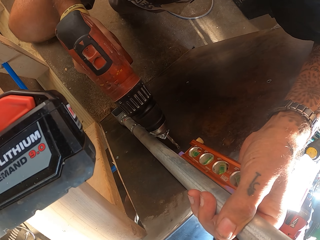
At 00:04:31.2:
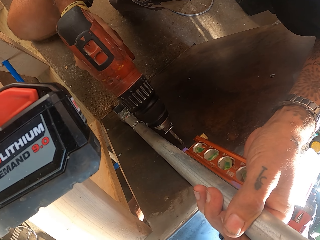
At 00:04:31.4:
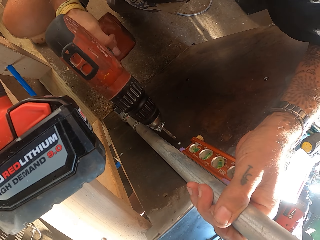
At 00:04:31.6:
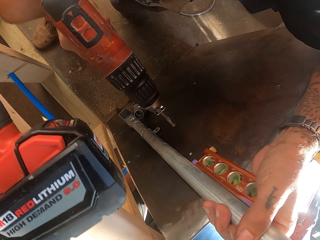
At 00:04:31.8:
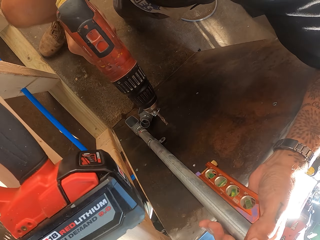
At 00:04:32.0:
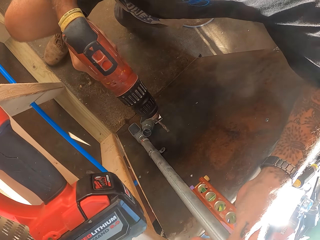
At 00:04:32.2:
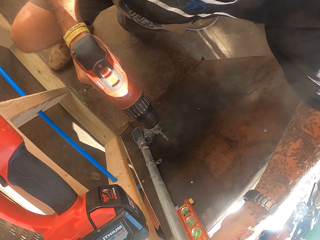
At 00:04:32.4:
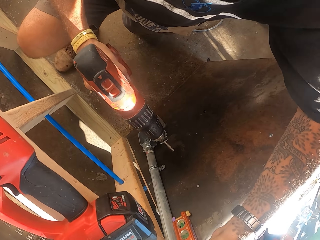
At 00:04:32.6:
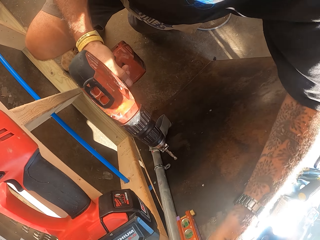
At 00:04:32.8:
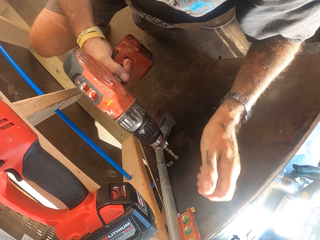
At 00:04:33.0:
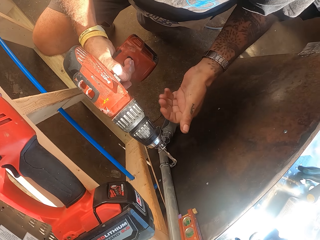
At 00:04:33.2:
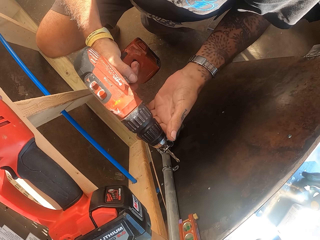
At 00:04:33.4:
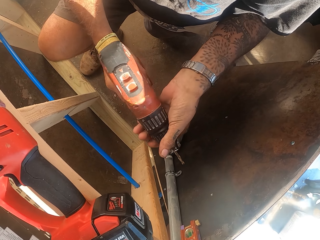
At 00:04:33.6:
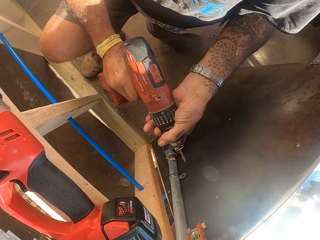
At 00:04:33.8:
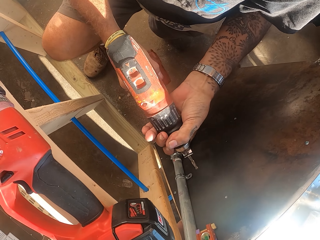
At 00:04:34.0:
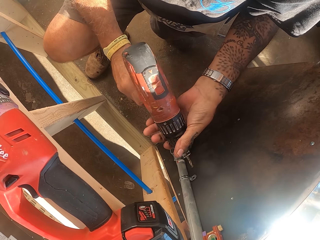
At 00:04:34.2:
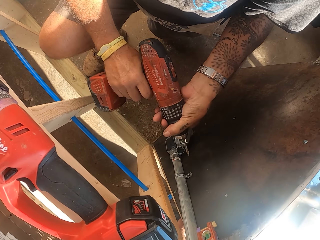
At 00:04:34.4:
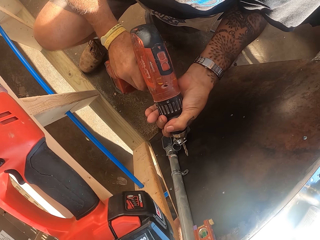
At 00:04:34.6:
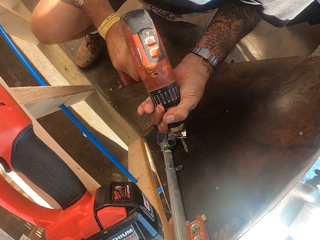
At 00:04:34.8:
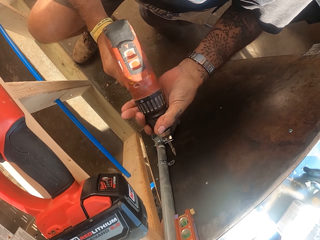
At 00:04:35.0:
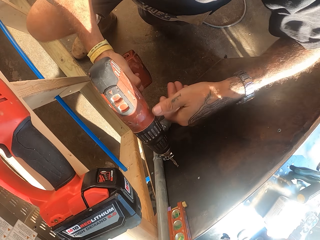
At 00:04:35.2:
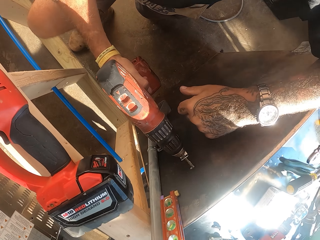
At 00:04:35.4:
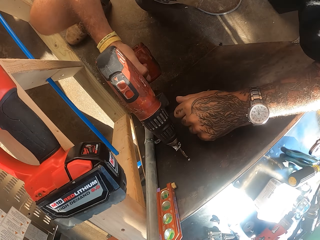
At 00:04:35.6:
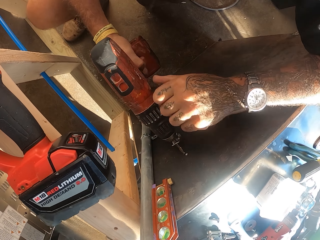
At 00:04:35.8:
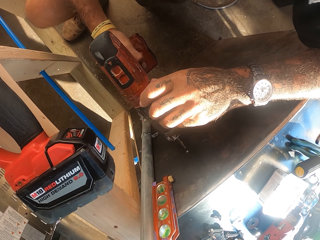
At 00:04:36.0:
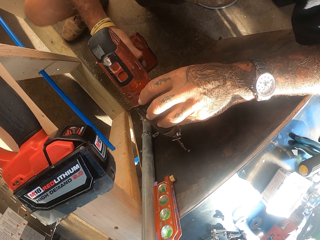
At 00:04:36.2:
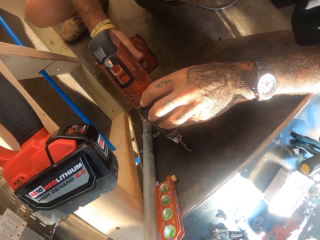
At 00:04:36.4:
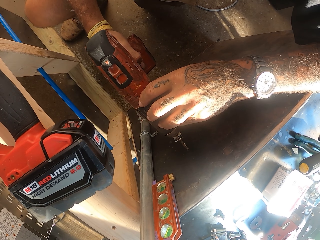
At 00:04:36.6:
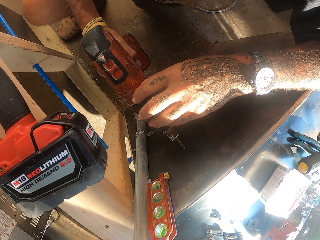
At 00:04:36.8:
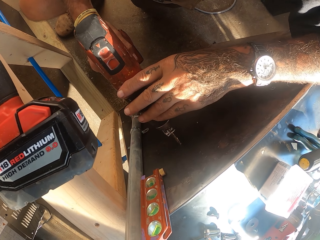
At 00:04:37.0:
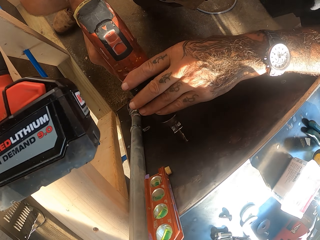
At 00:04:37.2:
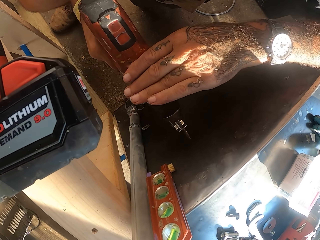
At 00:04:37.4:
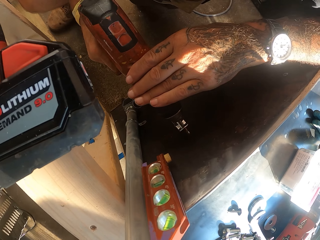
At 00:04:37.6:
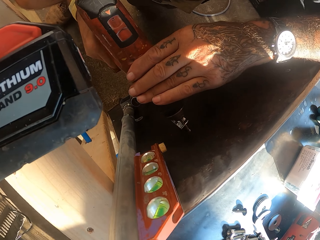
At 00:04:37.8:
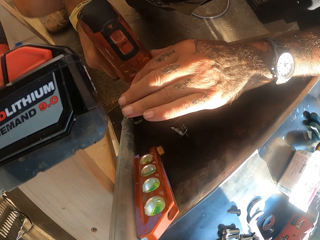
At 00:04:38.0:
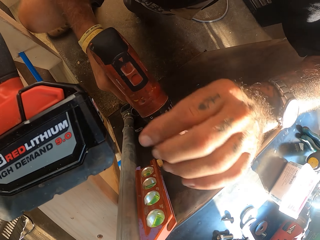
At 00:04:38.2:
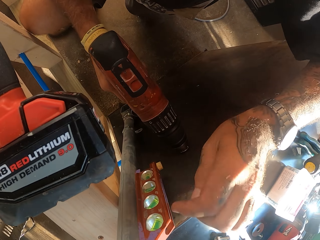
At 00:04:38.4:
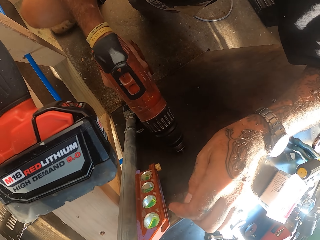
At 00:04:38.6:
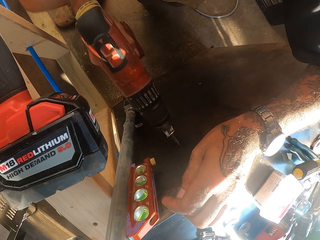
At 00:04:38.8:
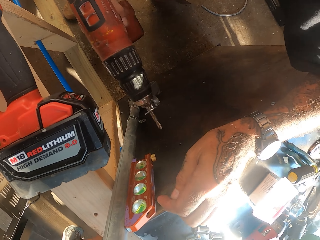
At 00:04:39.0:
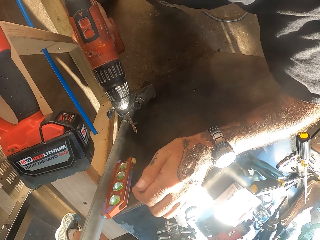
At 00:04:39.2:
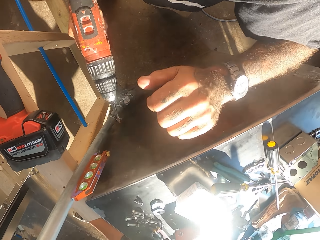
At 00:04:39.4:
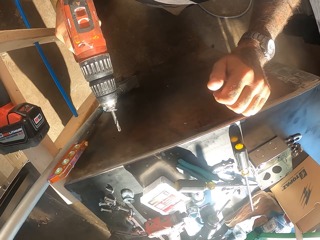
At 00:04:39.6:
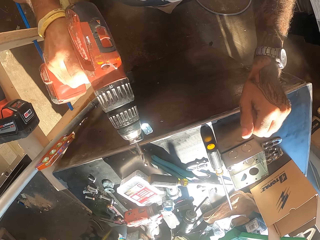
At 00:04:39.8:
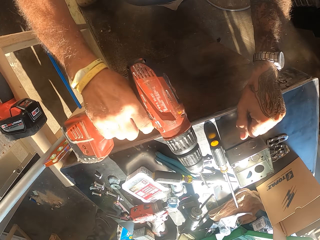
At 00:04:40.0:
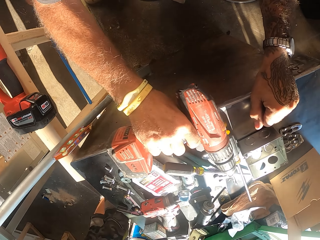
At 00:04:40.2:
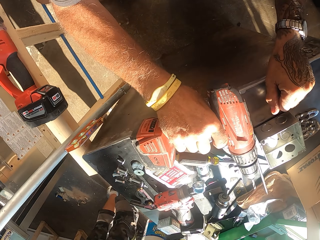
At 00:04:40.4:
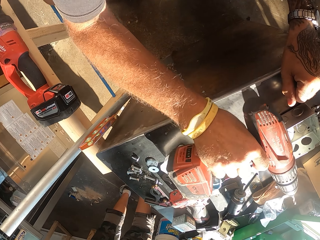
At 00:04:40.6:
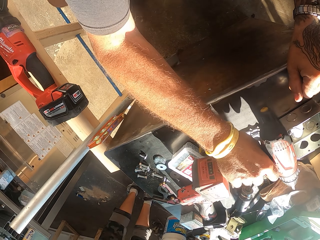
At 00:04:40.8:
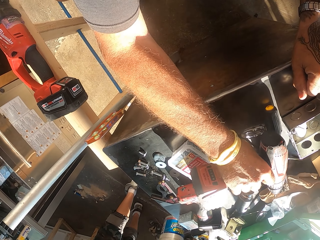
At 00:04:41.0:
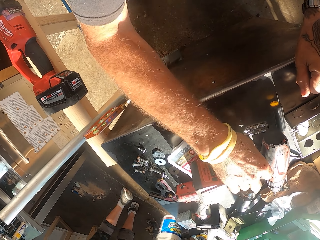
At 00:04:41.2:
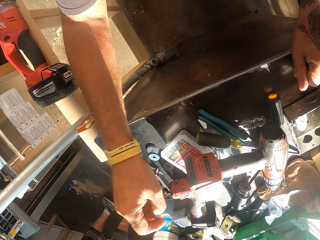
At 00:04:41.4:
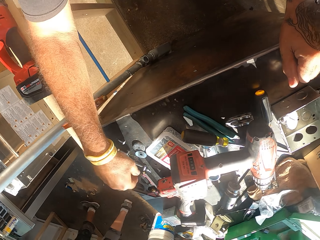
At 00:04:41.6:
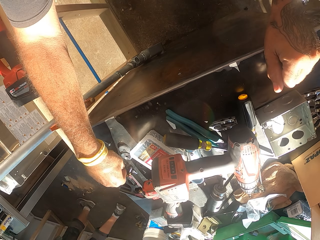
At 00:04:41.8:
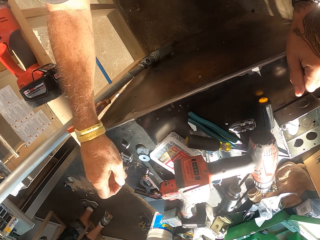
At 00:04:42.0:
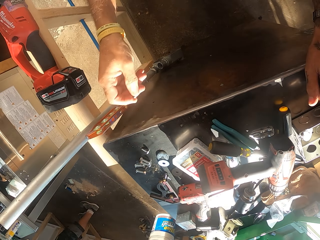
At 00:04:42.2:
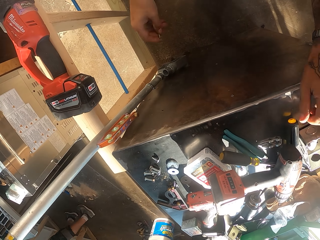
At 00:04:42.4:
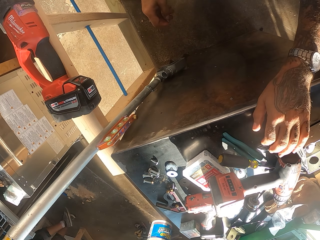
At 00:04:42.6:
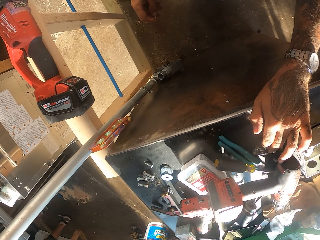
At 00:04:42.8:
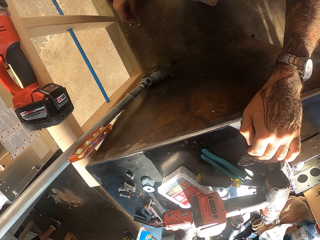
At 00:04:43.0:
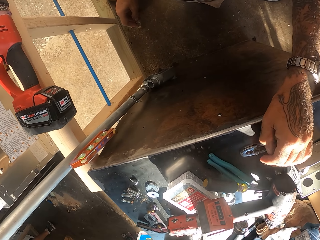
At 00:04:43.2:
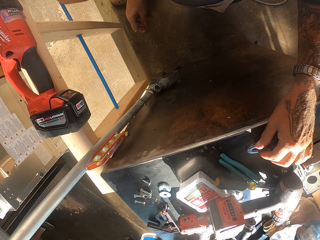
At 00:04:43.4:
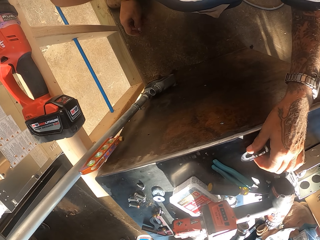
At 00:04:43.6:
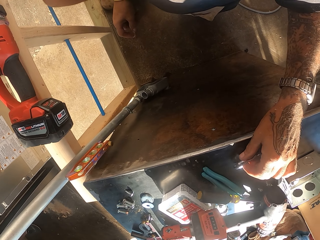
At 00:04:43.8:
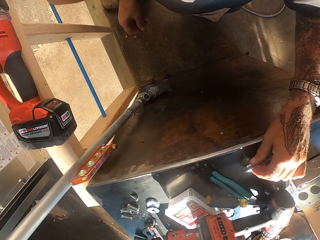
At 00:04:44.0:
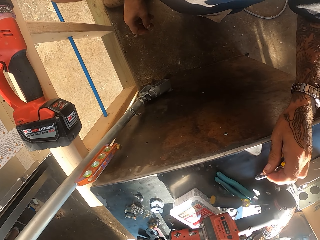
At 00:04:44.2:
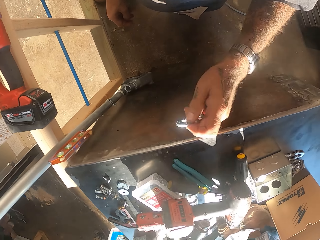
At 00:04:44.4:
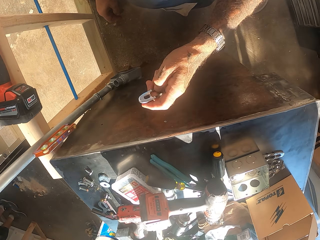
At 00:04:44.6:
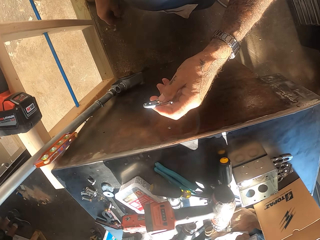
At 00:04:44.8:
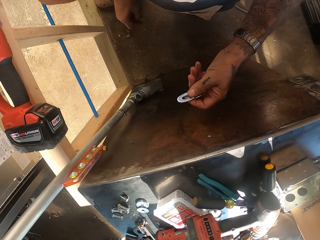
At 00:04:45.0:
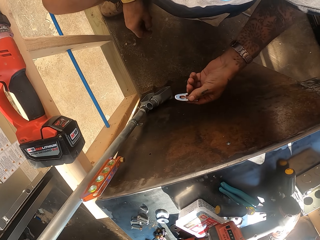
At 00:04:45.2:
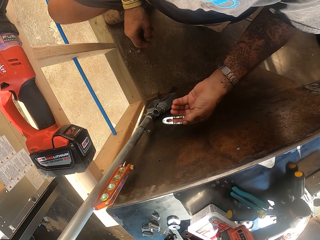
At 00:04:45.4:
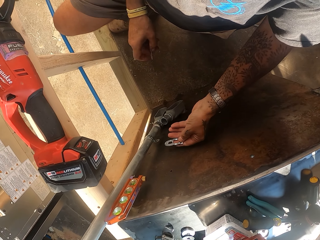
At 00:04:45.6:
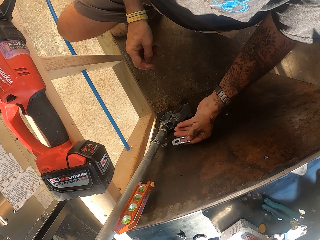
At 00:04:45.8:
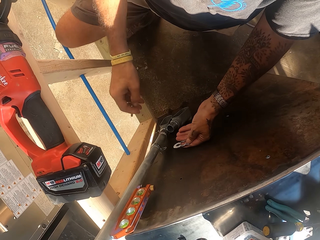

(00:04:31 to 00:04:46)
The camera wearer adjusts the drill machine. They drill the lumber. They put the drill machine on the counter. They pick a bolt on the counter. They pick metal clamps on the counter.

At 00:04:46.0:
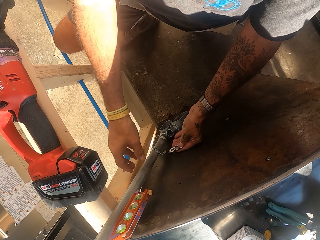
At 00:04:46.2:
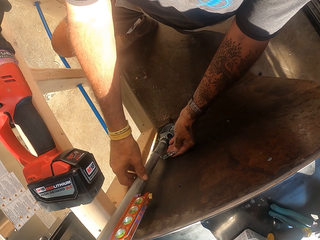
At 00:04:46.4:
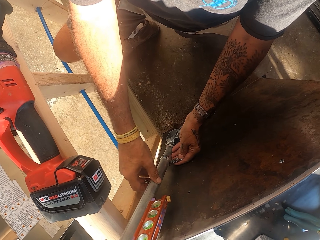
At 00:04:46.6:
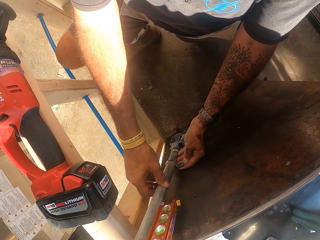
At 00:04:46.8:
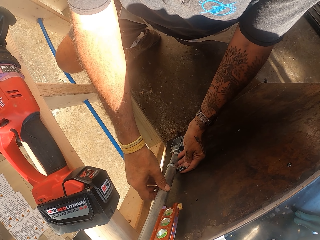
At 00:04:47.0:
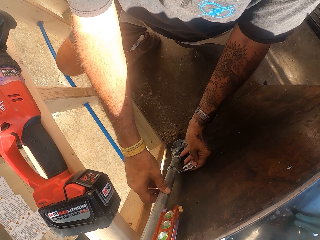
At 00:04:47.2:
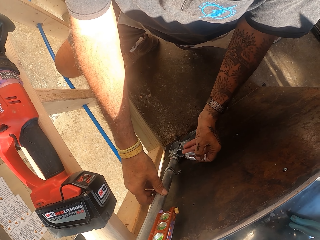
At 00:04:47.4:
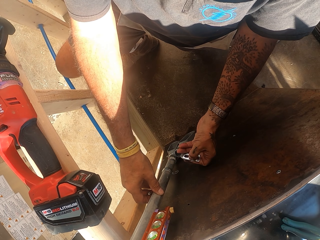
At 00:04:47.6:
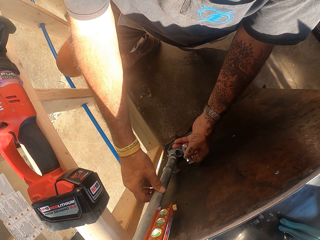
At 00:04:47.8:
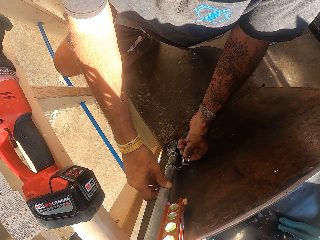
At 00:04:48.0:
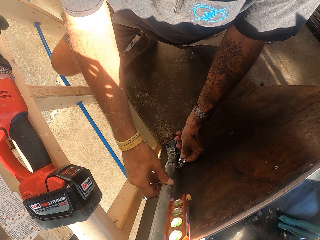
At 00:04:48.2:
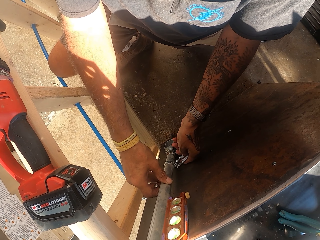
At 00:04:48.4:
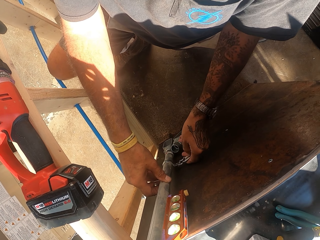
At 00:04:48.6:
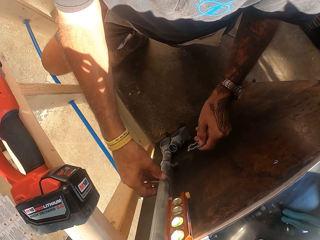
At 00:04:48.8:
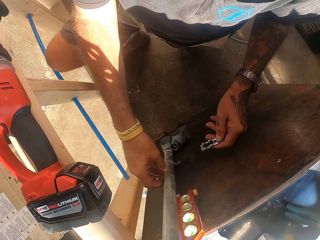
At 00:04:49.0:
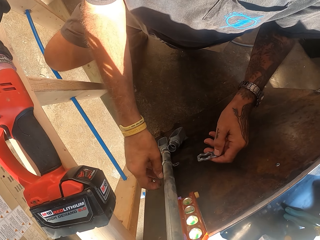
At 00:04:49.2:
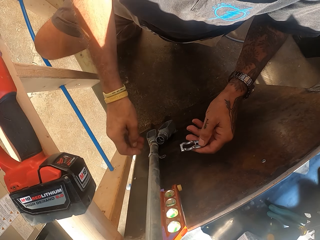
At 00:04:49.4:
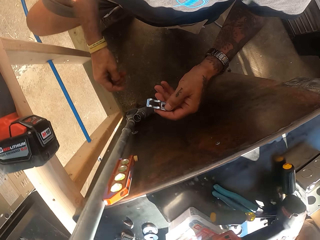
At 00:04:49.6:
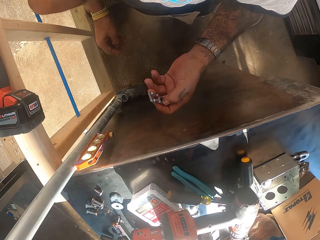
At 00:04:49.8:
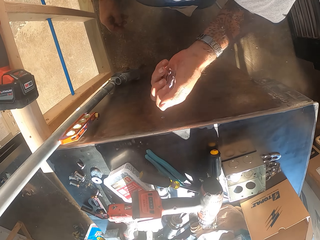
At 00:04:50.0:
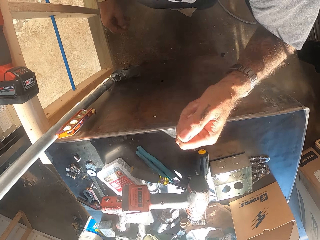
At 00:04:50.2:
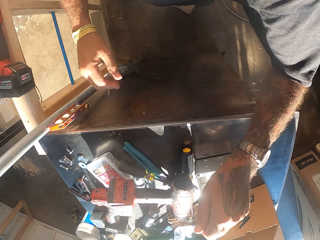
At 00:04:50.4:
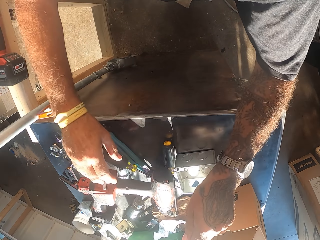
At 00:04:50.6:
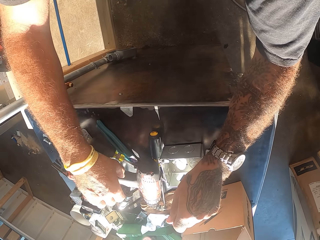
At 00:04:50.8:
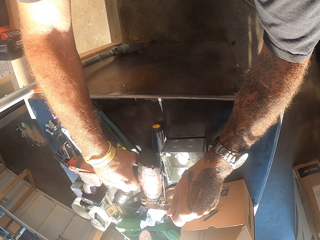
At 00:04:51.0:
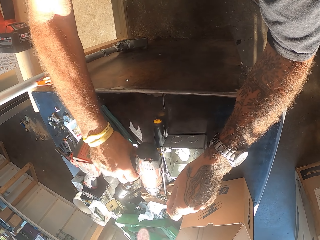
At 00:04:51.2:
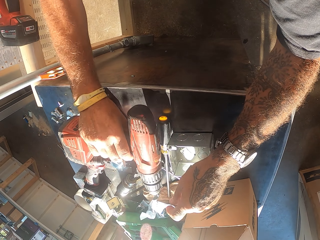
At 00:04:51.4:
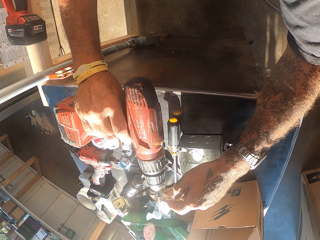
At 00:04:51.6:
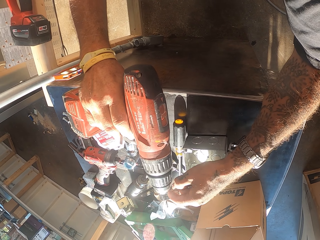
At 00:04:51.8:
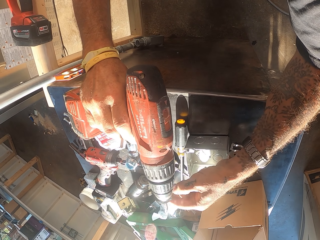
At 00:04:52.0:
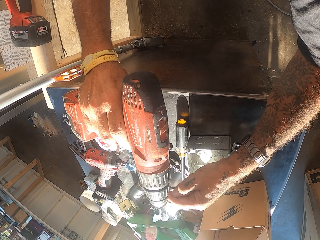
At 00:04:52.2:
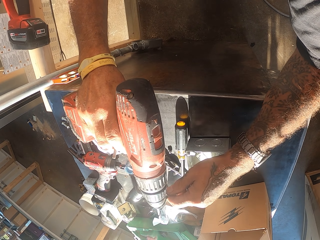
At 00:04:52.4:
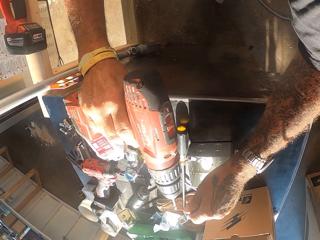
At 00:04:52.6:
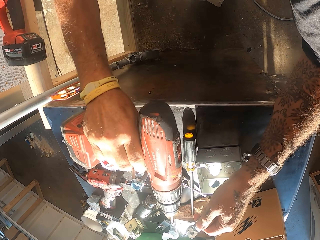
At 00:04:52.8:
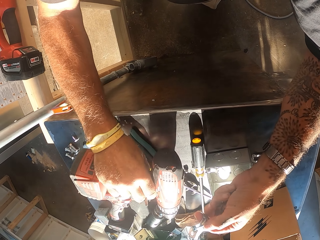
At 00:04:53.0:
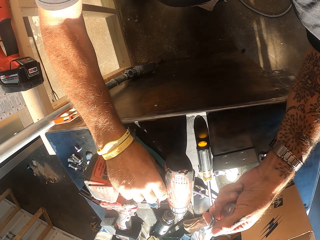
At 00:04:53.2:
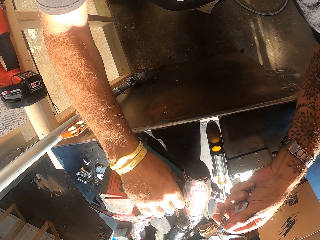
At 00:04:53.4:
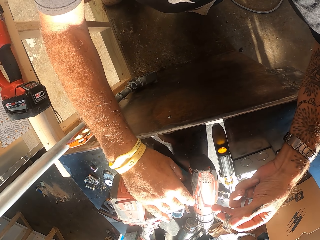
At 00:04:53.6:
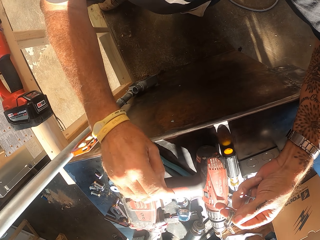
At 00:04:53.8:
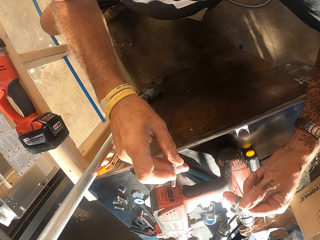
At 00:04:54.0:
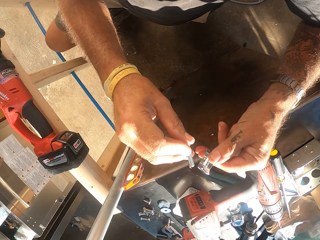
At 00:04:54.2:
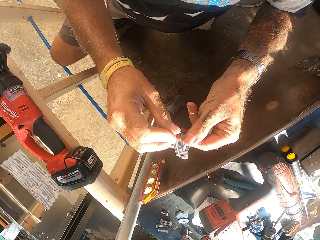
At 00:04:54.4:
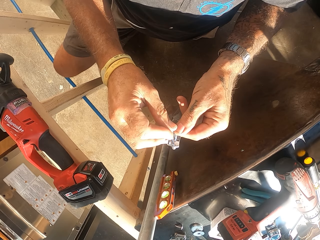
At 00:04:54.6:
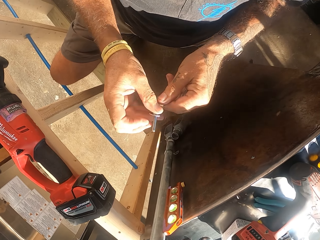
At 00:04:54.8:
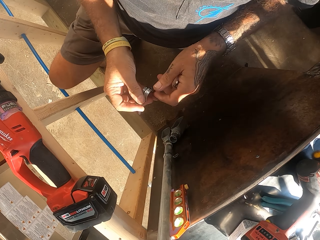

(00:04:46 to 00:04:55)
The camera wearer fixes a metal clamp on the metal pole. They hold the pipe holder. They remove the metal clamp on the drill machine. They pick the wrench gun.
